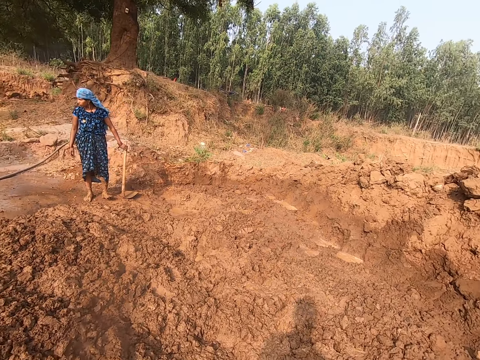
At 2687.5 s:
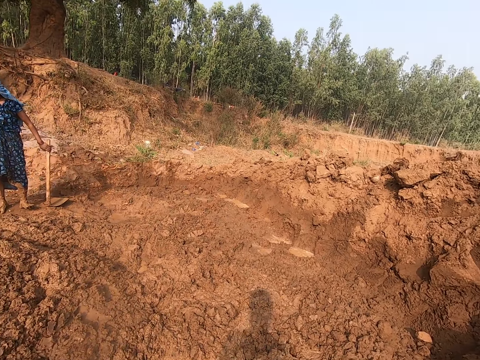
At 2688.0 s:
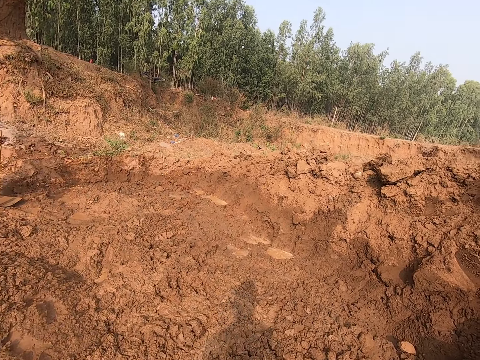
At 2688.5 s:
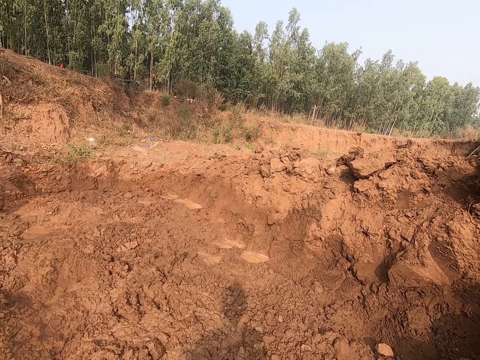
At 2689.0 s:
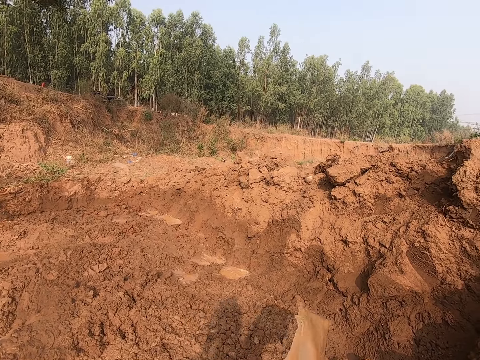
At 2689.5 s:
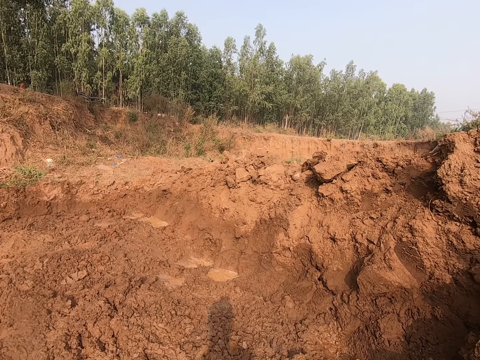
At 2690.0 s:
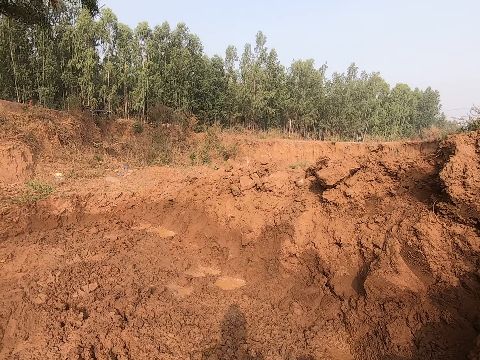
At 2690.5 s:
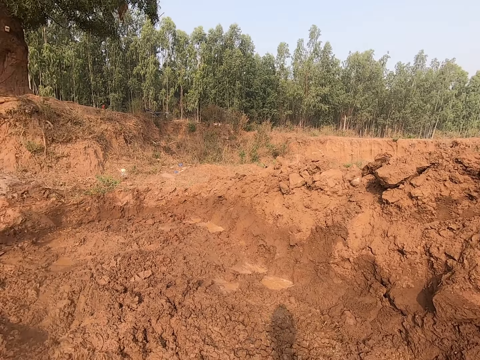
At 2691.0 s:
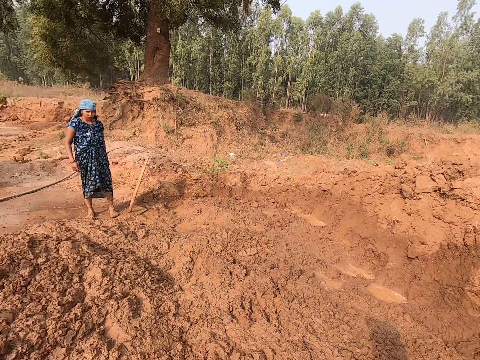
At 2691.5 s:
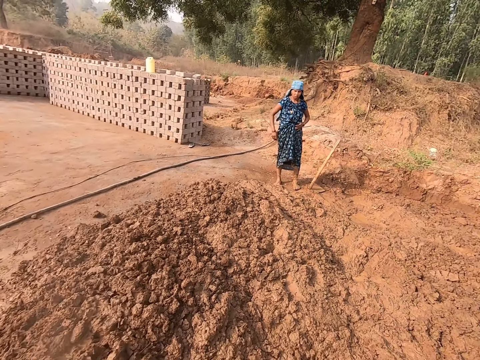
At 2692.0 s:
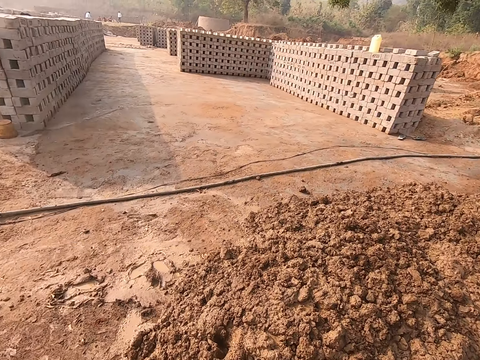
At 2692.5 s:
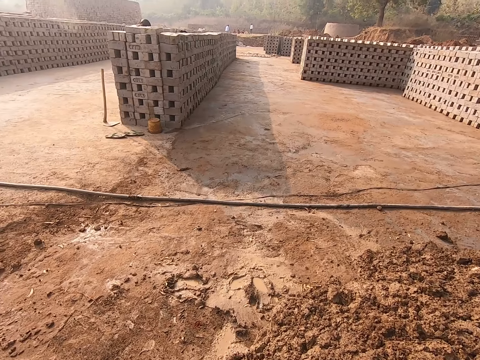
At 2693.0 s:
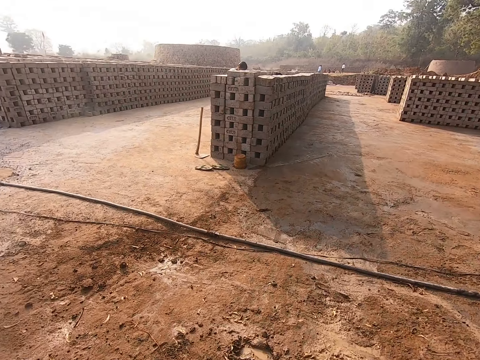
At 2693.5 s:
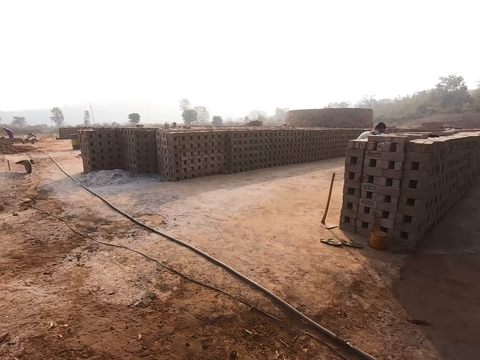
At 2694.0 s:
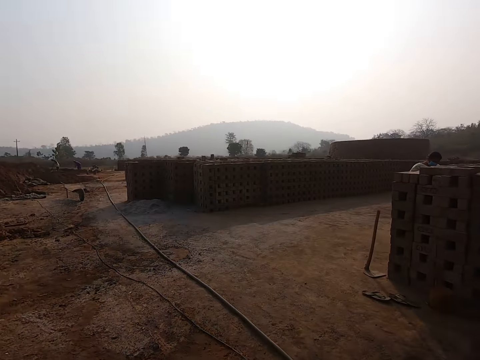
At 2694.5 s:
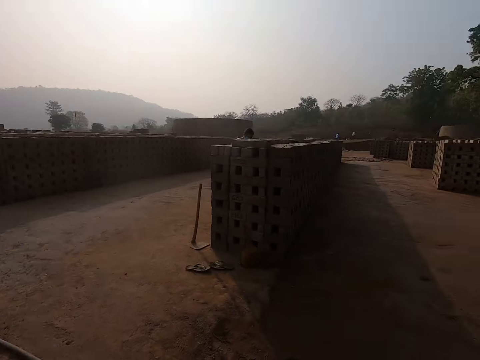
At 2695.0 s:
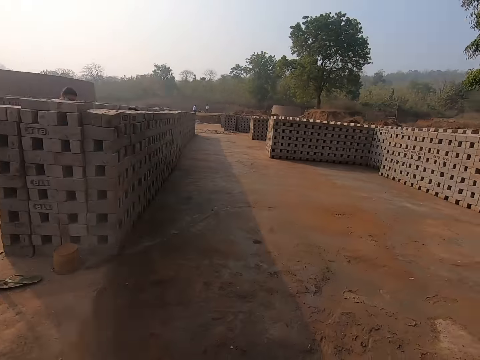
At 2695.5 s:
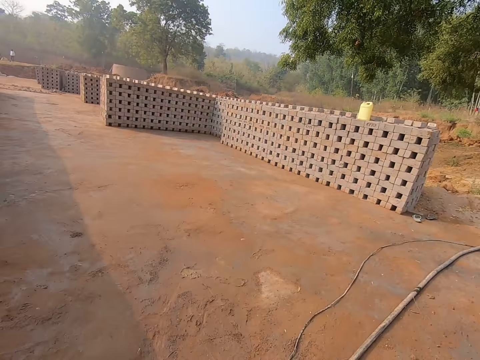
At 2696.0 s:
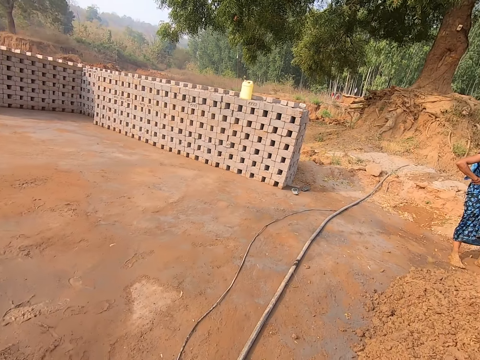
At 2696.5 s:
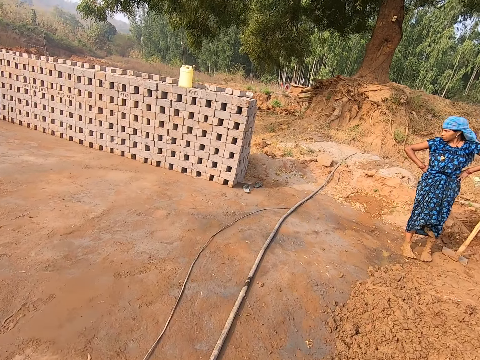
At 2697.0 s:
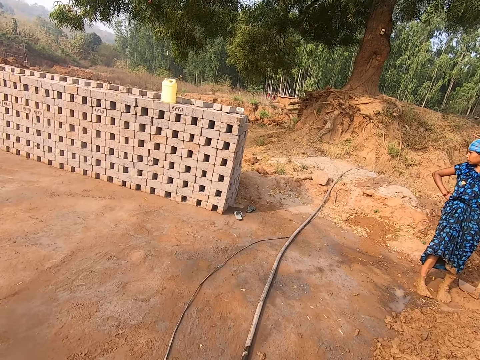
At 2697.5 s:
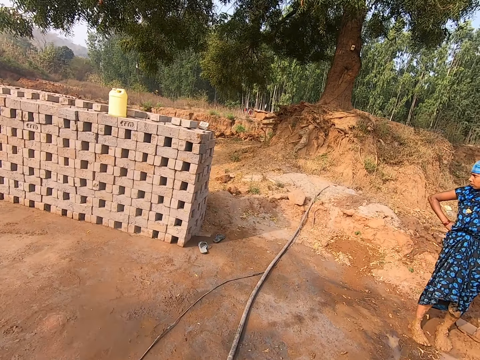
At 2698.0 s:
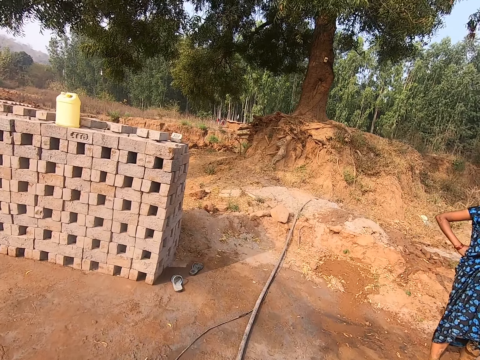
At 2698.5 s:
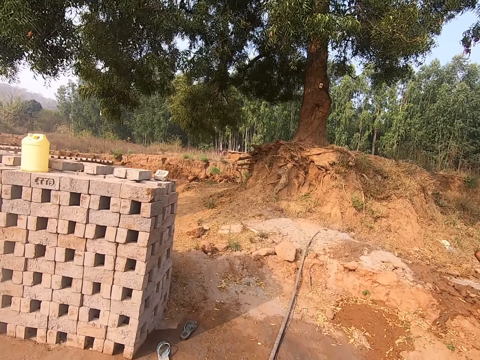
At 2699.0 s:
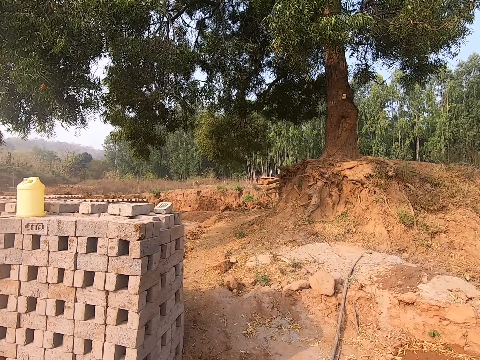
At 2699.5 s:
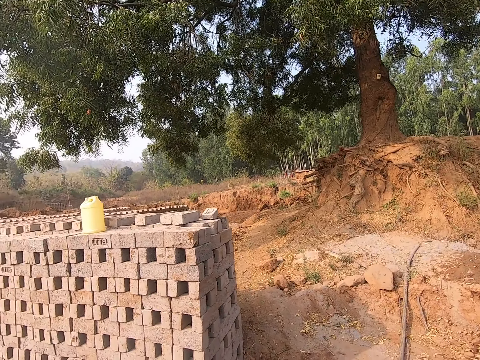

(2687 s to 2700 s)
The woman interacts with the camera wearer. The camera wearer looks around. The woman converses with the camera wearer.

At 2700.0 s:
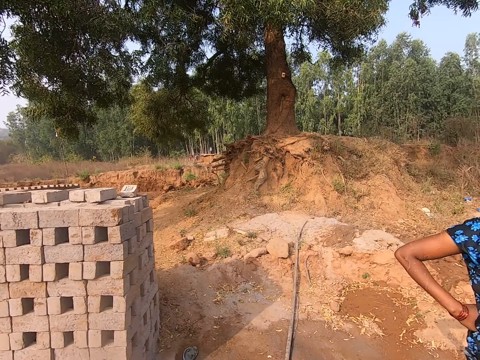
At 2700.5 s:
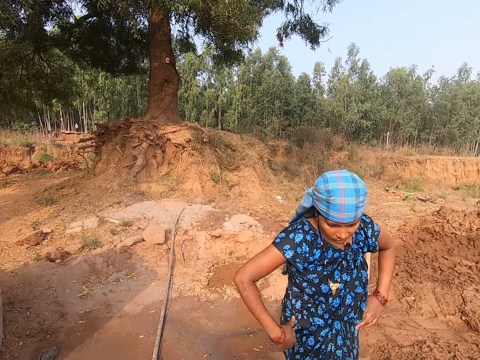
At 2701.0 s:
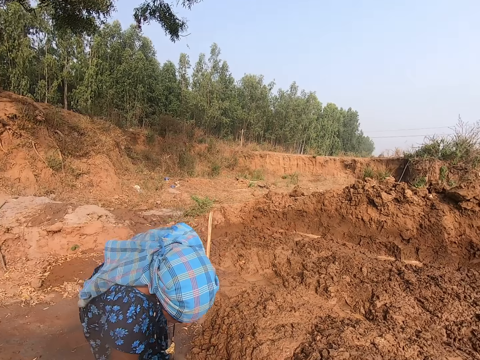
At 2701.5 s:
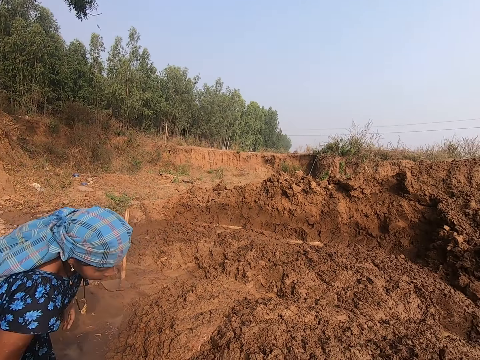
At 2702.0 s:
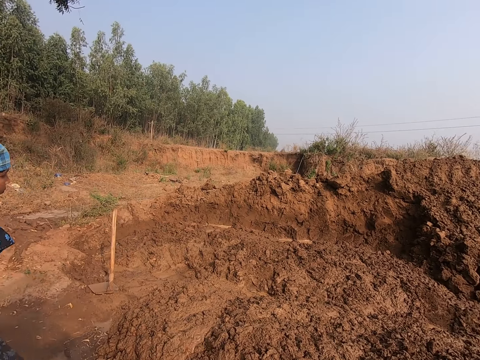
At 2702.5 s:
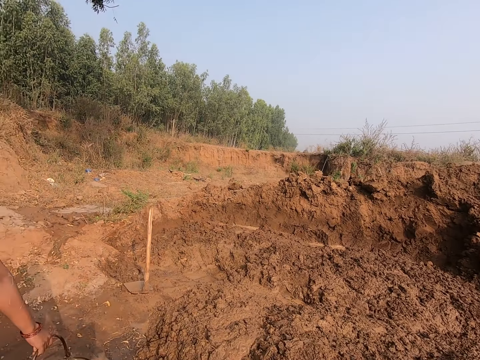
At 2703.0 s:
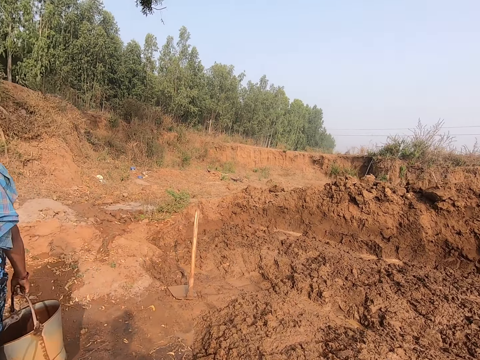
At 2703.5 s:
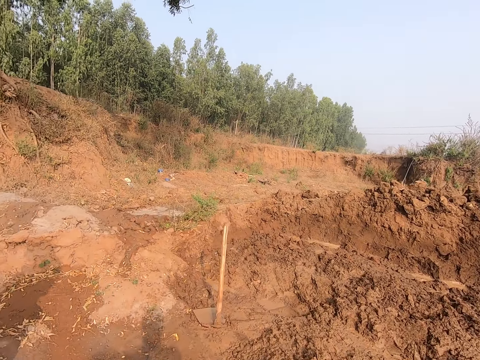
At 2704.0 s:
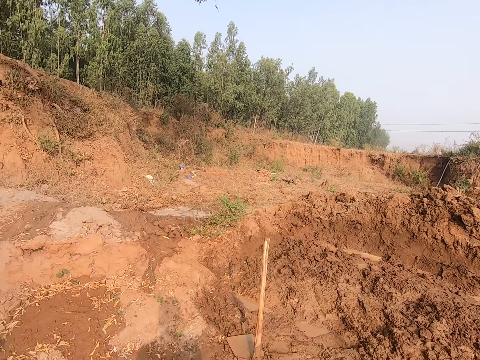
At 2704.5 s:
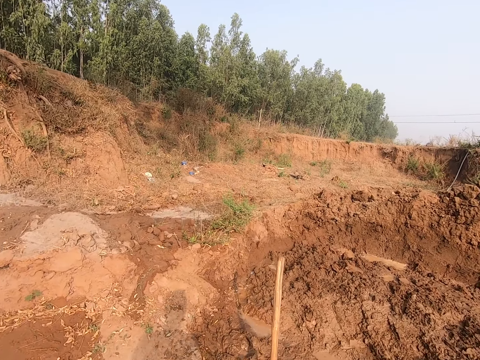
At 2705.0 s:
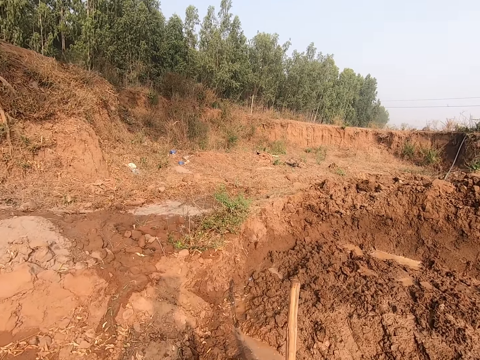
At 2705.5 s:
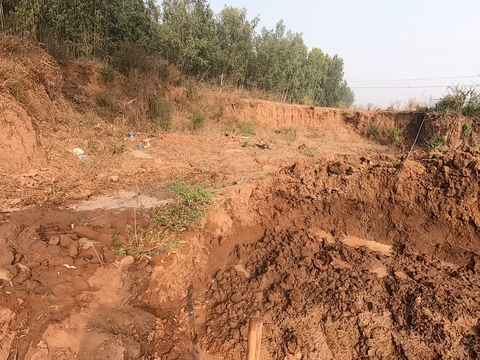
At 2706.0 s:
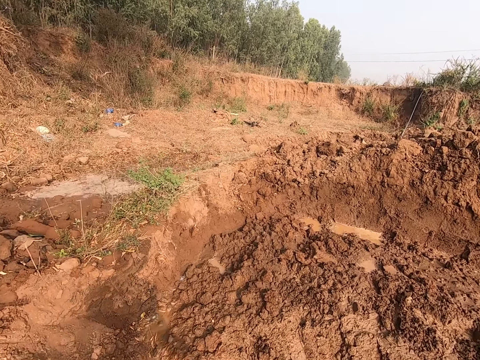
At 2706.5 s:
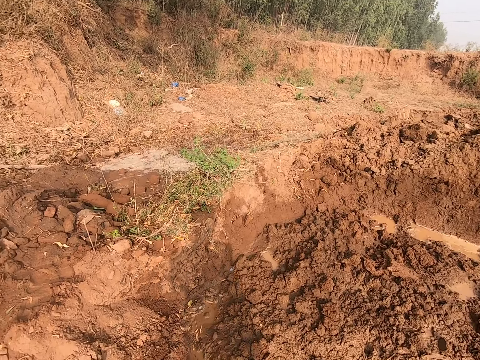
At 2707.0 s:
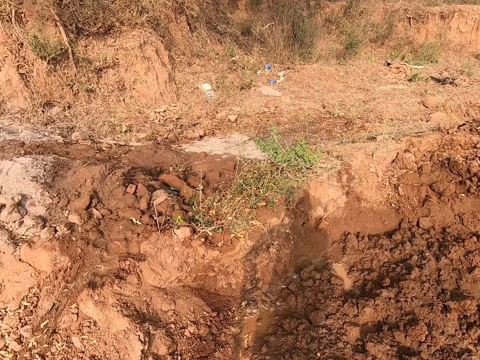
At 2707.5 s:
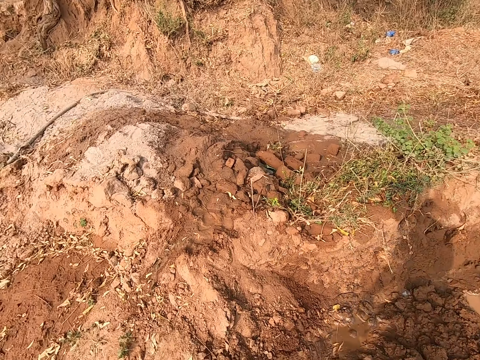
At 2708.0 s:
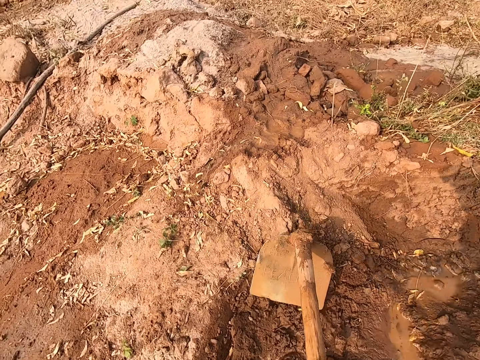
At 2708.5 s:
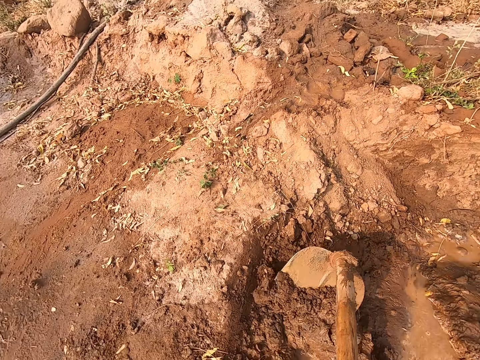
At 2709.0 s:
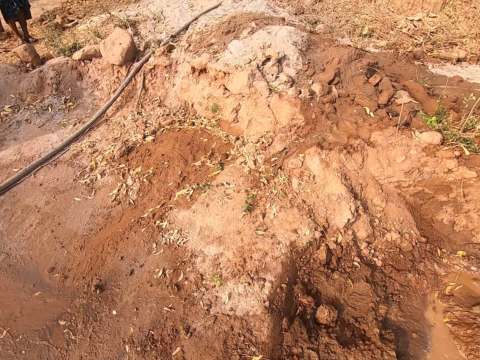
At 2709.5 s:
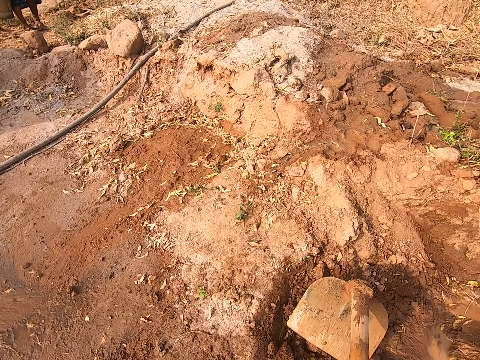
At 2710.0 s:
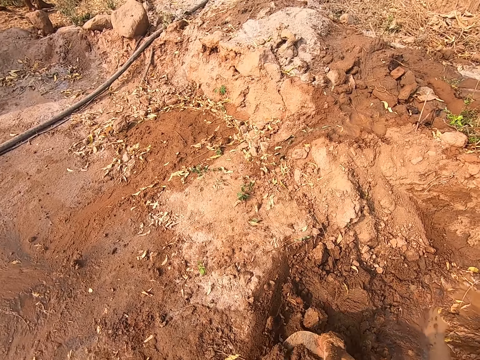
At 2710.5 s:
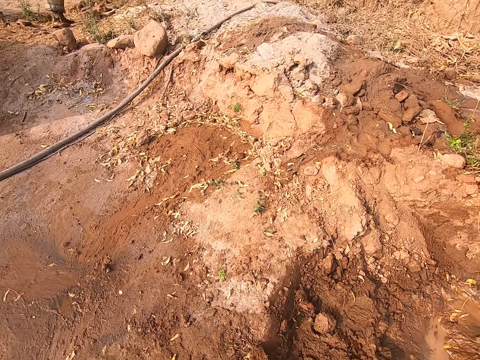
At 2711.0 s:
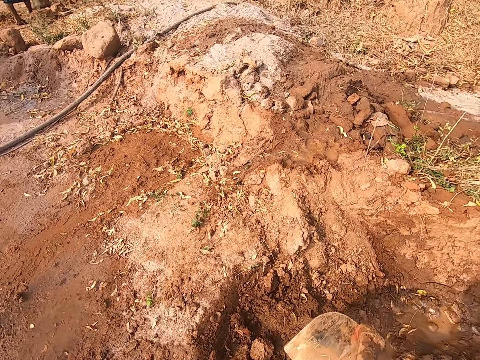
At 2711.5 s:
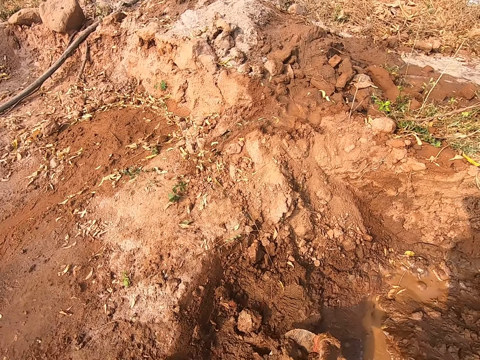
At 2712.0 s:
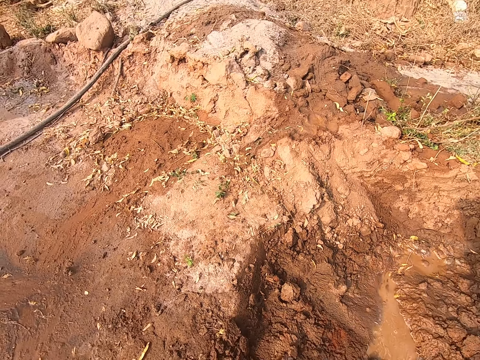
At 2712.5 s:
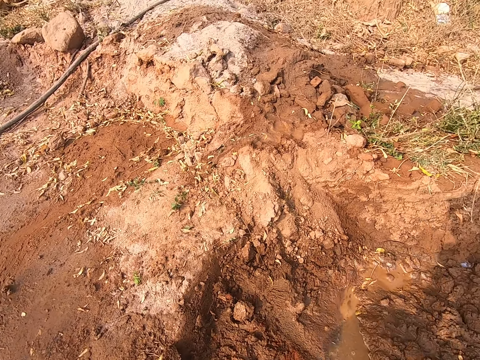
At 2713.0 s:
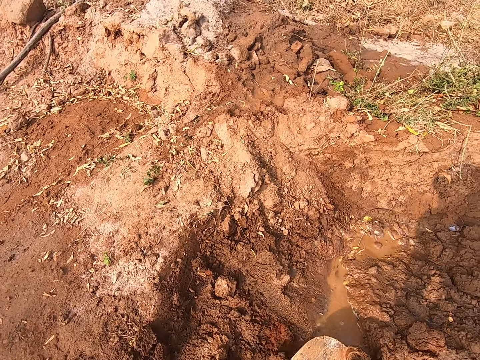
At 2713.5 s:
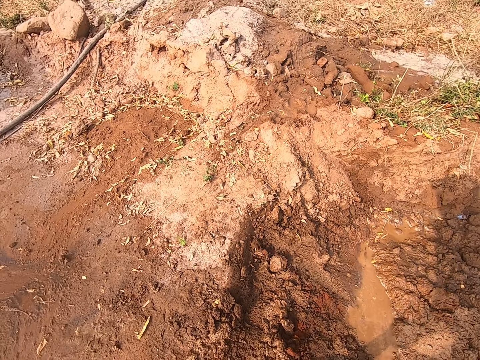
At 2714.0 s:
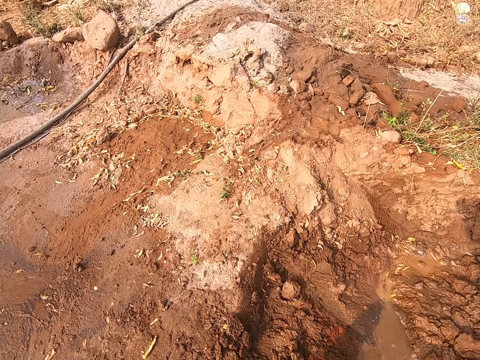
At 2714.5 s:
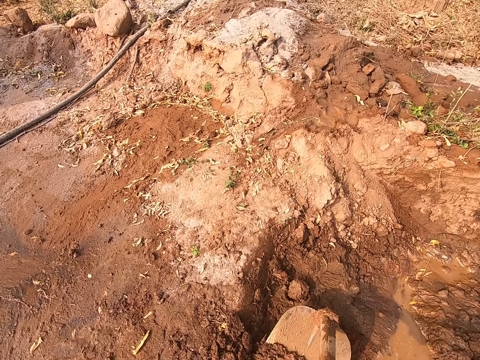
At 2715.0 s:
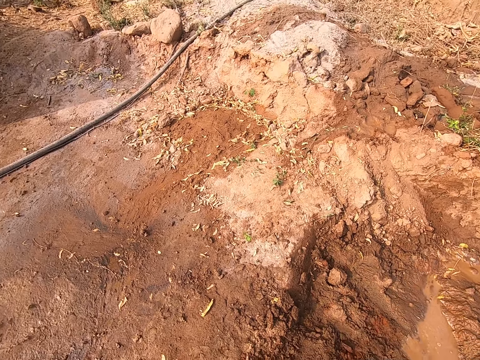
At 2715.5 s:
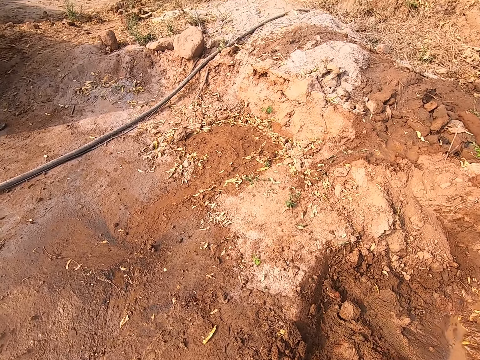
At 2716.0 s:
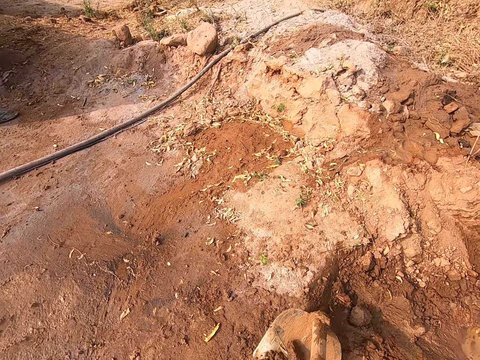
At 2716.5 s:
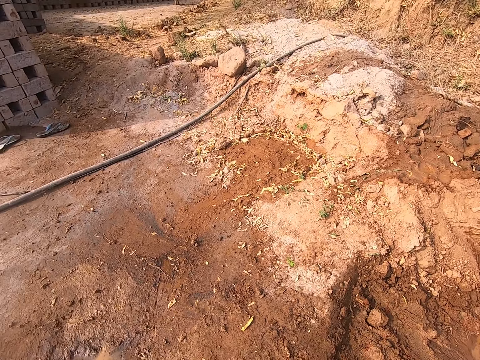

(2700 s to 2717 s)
The woman picks the bucket from the ground with her right hand. The camera wearer looks around. He walks towards the shovel. He gathers soil on the ground with the hoe in his hands and digs in the mud with the shovel.
